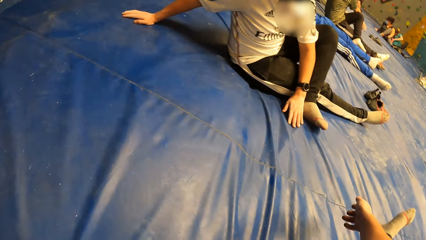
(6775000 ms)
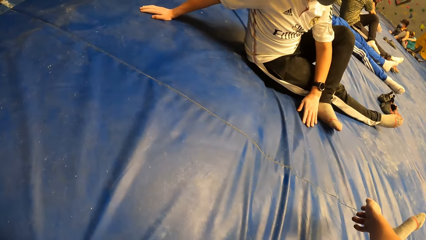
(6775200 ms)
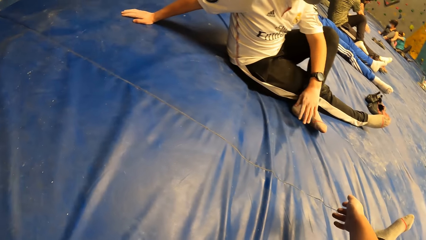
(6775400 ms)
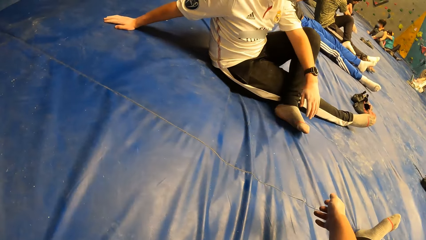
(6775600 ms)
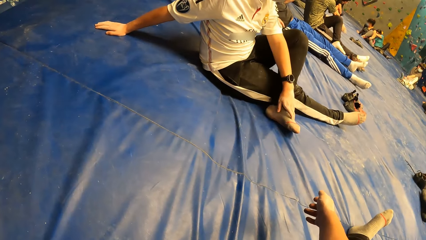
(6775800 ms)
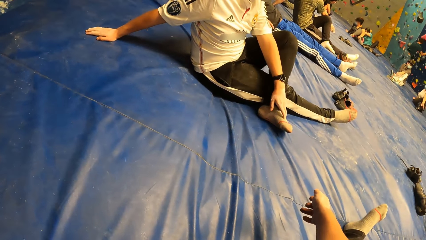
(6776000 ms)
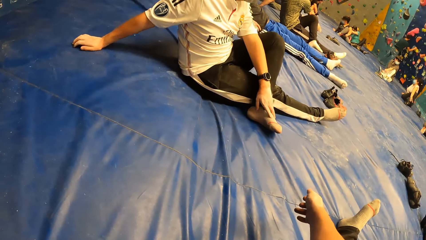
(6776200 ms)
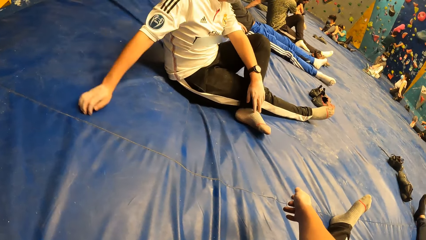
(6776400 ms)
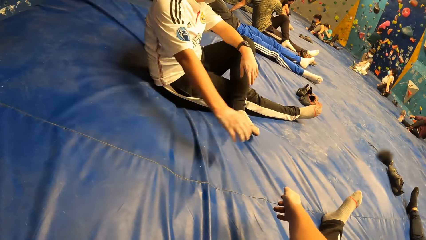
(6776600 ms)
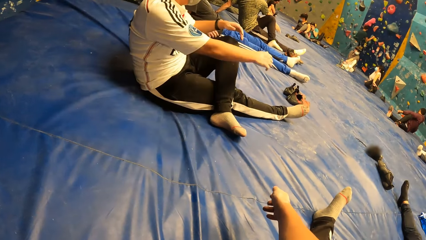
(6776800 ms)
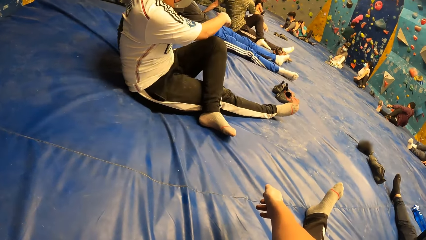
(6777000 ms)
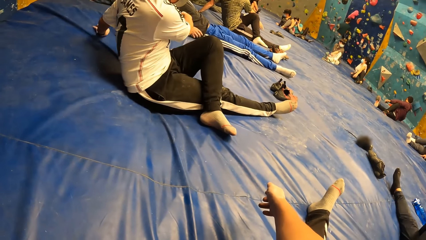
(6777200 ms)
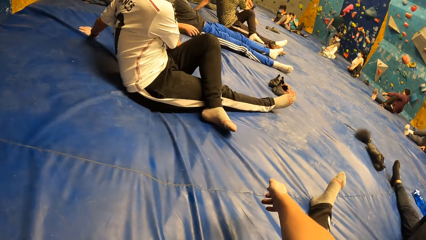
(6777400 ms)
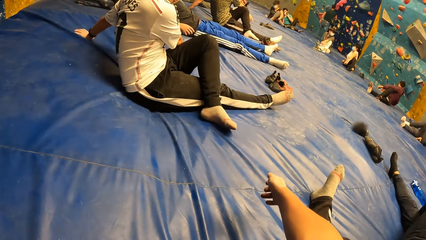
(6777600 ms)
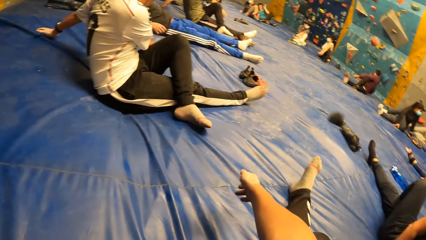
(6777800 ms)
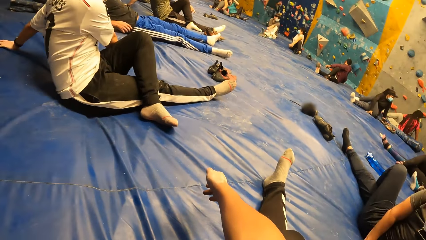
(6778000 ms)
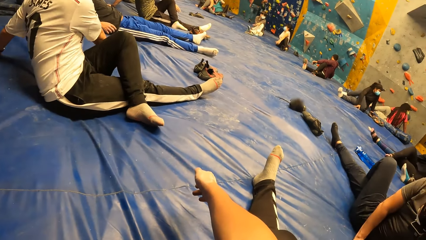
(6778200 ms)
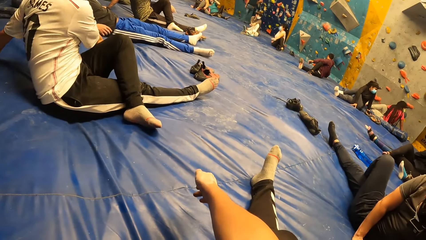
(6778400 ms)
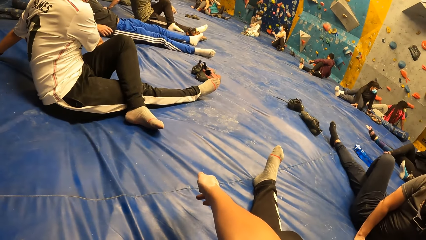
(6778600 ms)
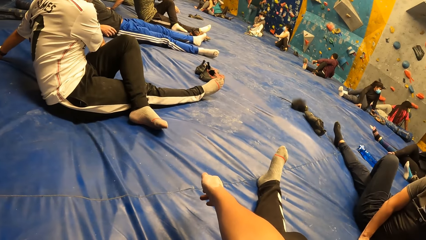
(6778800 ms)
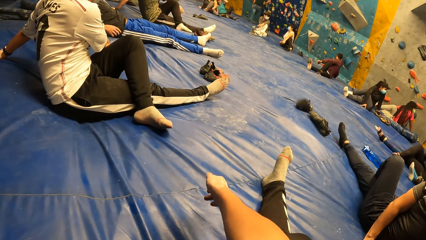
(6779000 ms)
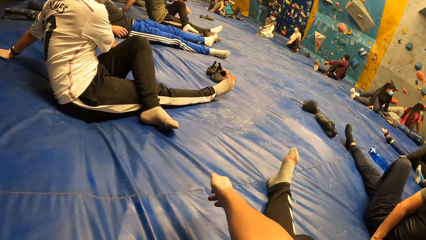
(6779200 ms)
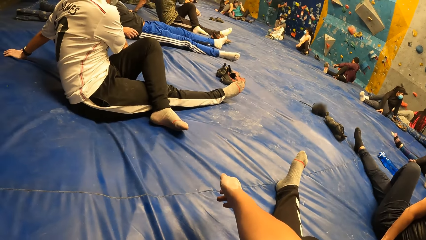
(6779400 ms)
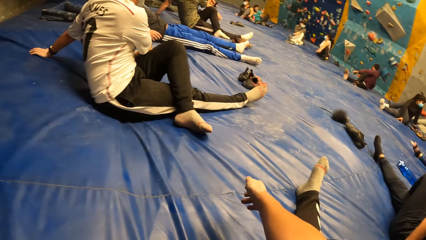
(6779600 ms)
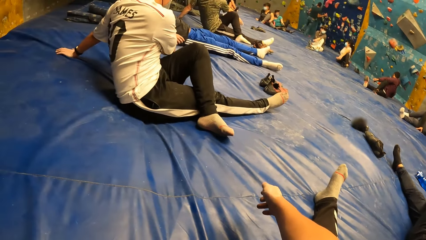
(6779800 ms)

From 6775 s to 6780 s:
The camera wearer gestures.

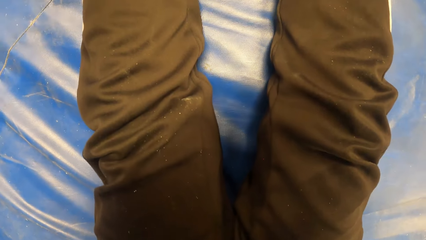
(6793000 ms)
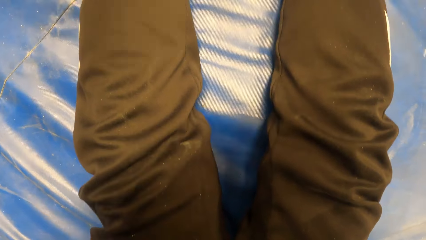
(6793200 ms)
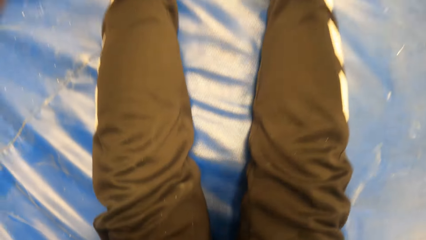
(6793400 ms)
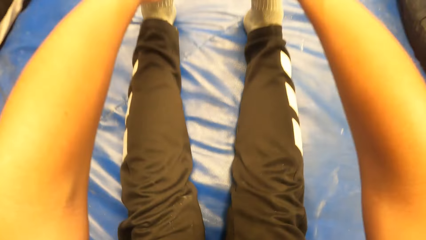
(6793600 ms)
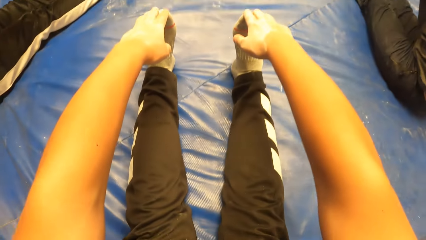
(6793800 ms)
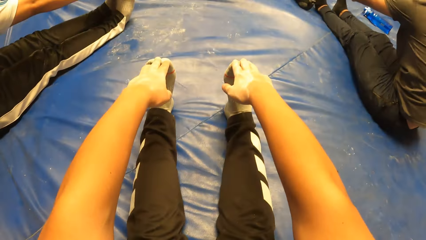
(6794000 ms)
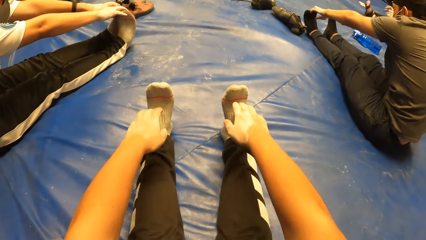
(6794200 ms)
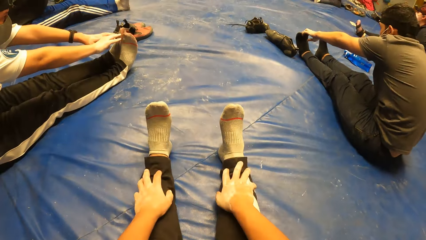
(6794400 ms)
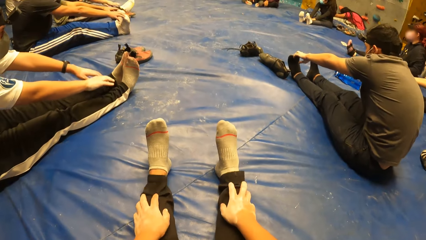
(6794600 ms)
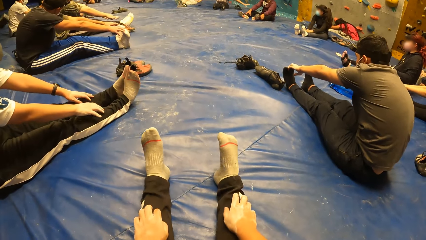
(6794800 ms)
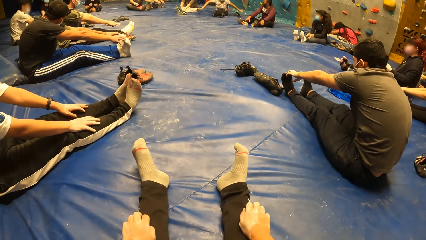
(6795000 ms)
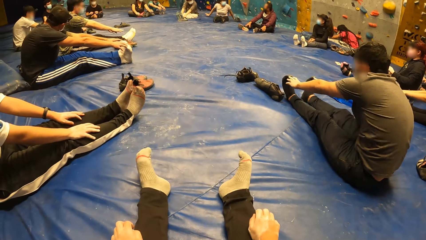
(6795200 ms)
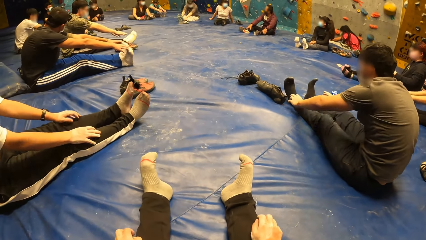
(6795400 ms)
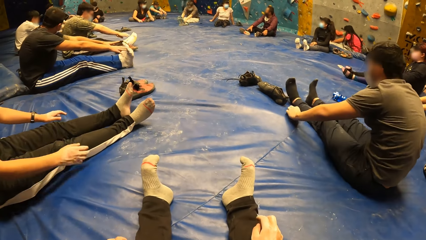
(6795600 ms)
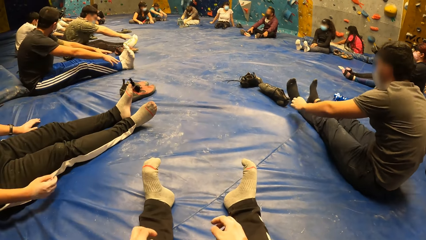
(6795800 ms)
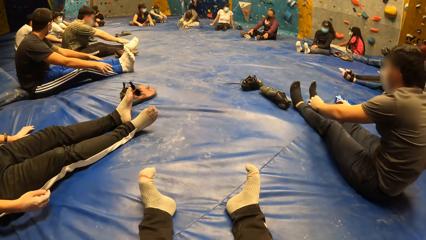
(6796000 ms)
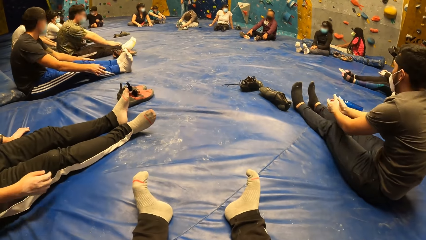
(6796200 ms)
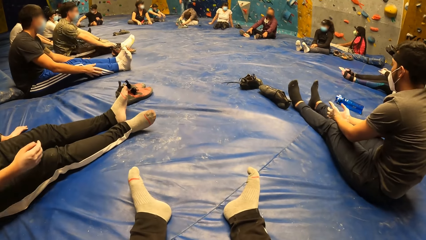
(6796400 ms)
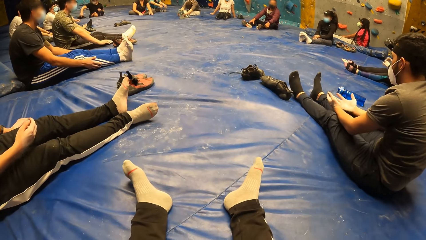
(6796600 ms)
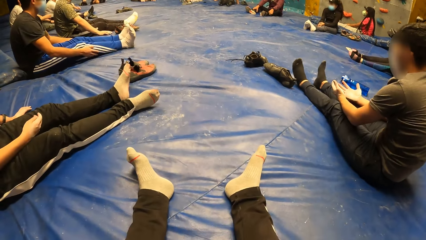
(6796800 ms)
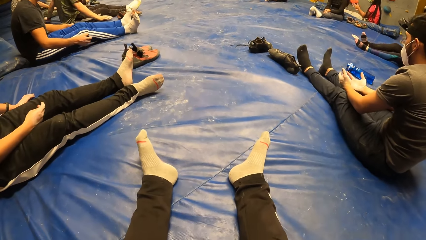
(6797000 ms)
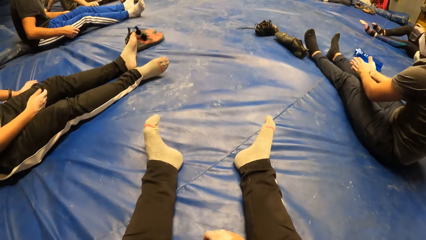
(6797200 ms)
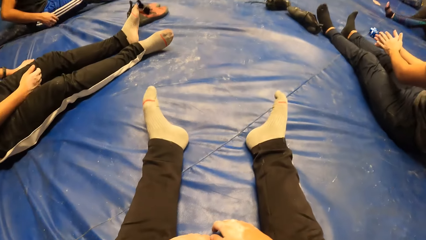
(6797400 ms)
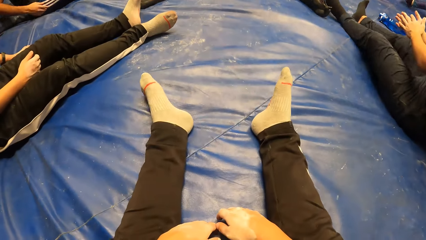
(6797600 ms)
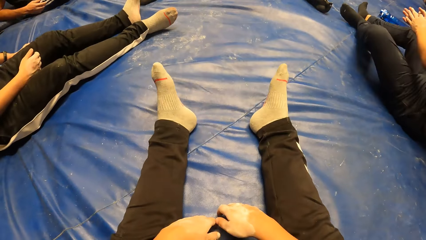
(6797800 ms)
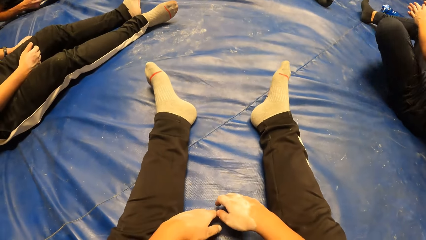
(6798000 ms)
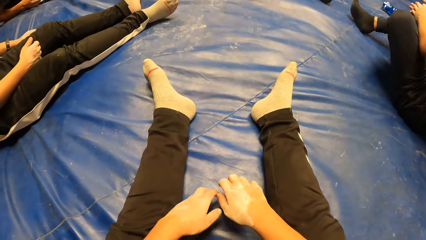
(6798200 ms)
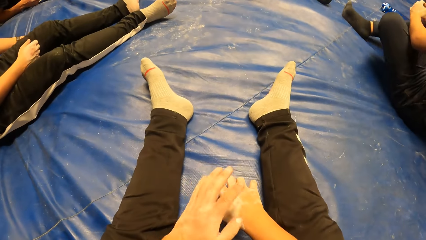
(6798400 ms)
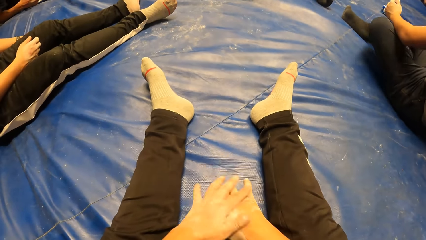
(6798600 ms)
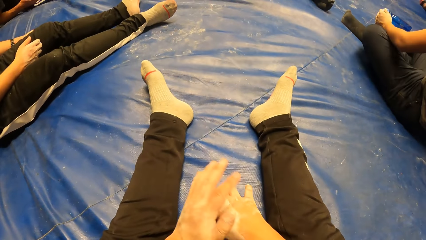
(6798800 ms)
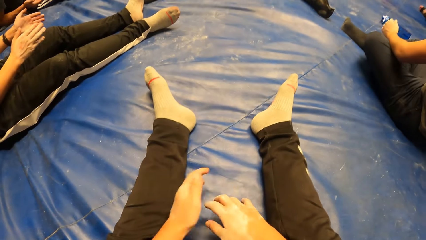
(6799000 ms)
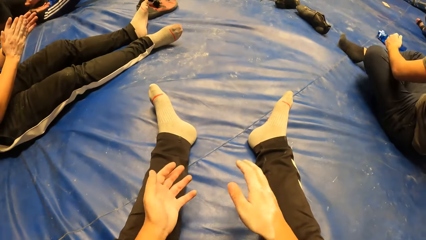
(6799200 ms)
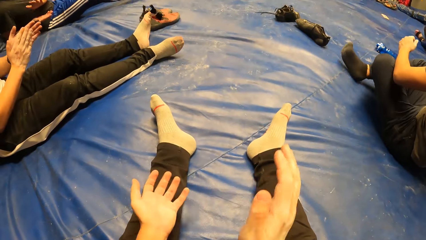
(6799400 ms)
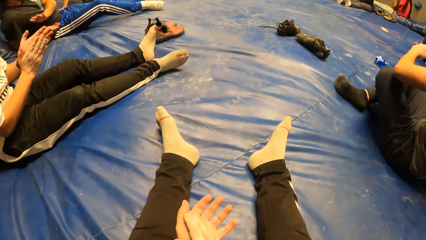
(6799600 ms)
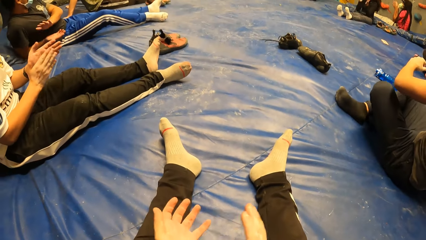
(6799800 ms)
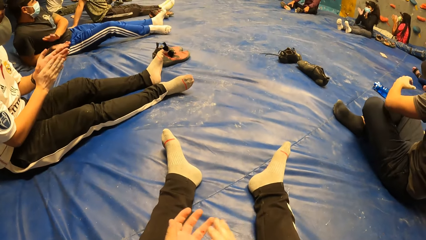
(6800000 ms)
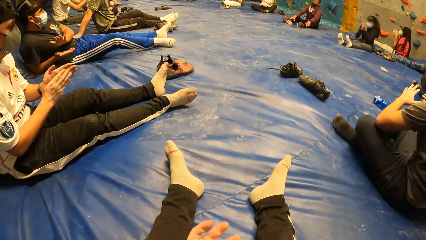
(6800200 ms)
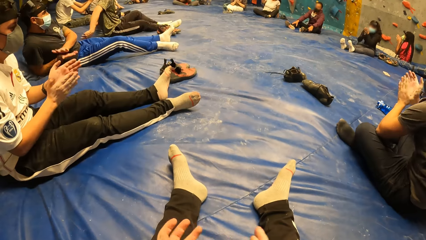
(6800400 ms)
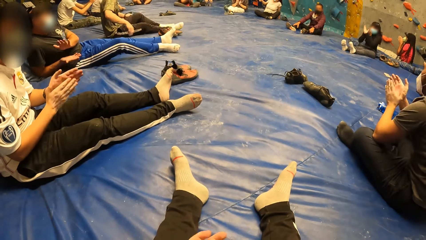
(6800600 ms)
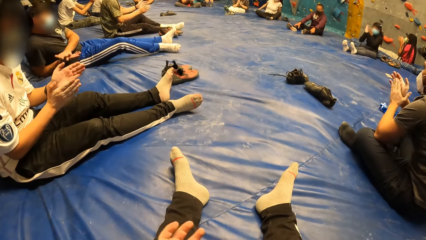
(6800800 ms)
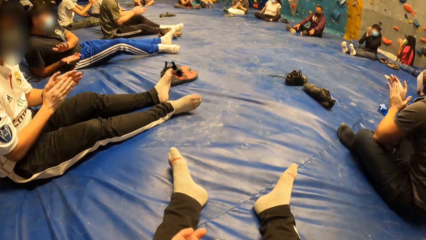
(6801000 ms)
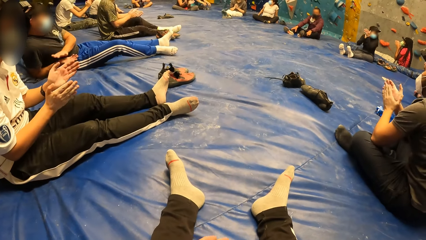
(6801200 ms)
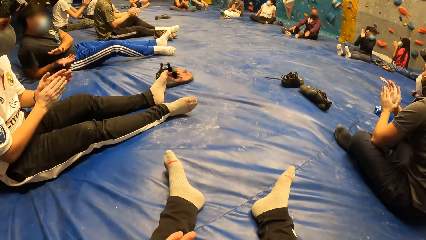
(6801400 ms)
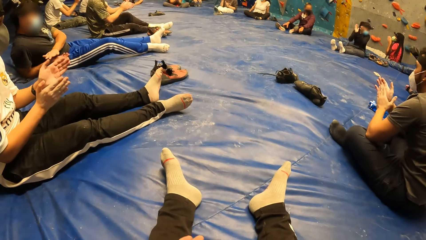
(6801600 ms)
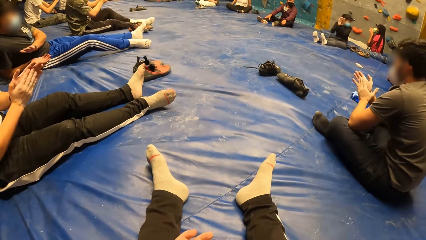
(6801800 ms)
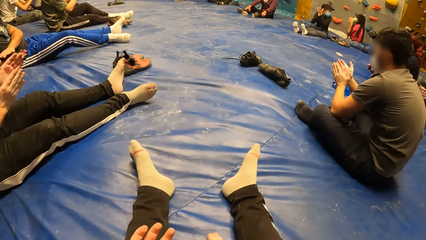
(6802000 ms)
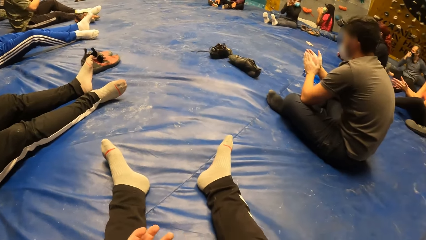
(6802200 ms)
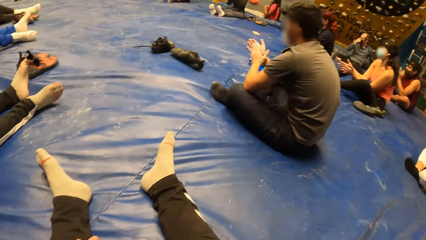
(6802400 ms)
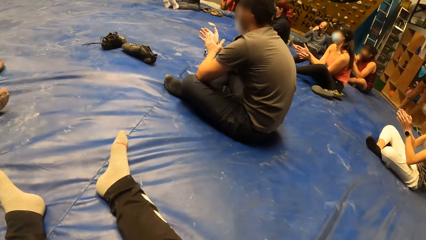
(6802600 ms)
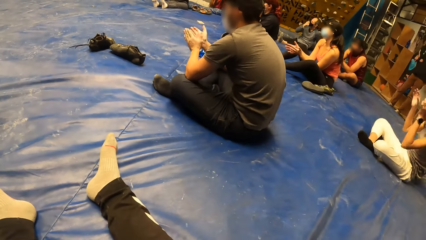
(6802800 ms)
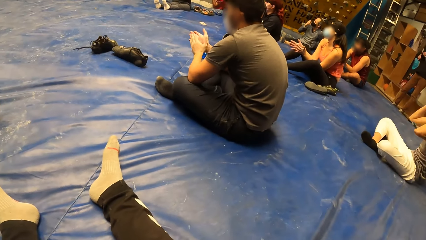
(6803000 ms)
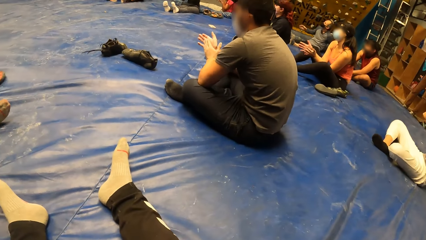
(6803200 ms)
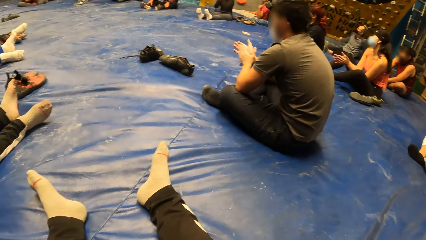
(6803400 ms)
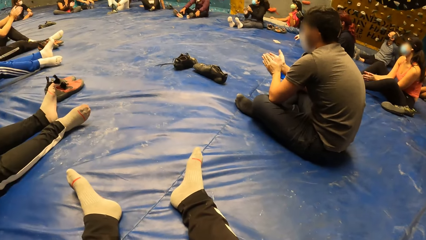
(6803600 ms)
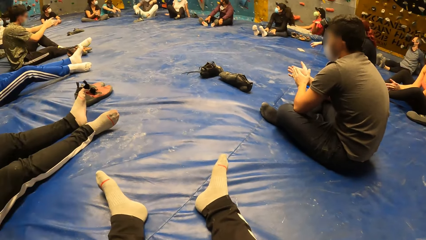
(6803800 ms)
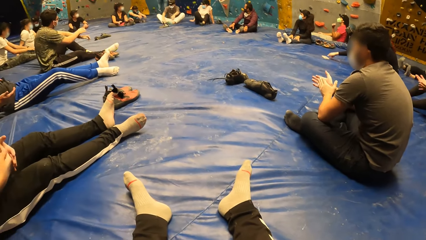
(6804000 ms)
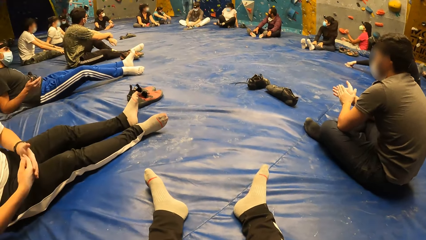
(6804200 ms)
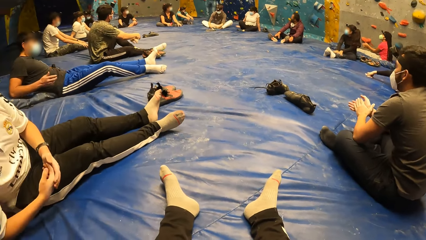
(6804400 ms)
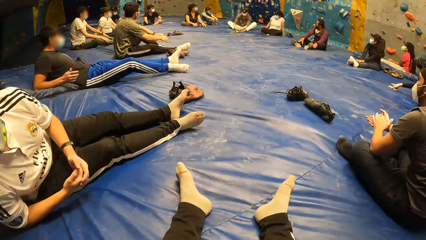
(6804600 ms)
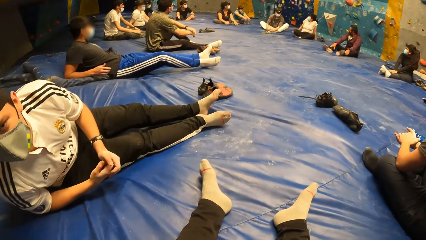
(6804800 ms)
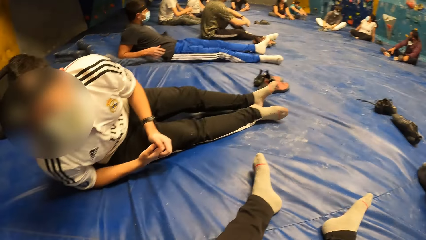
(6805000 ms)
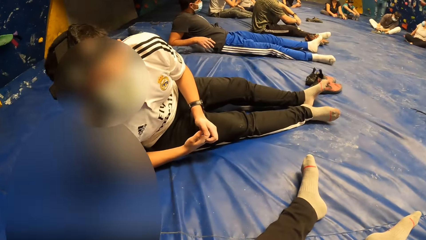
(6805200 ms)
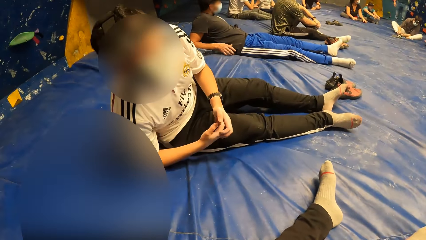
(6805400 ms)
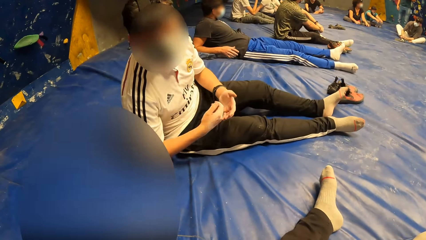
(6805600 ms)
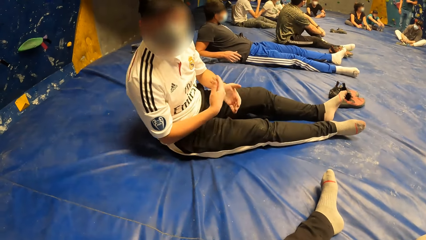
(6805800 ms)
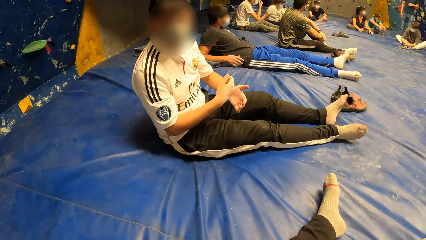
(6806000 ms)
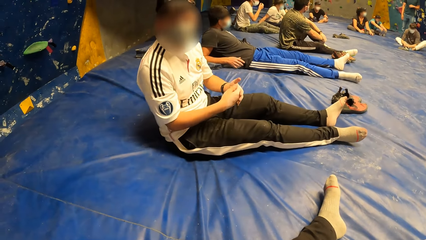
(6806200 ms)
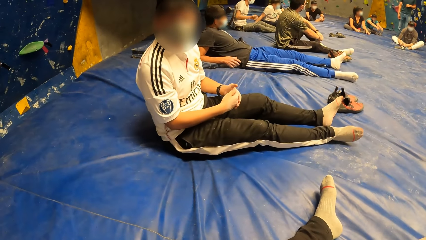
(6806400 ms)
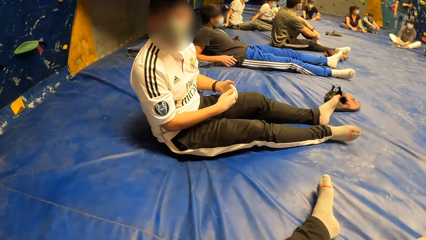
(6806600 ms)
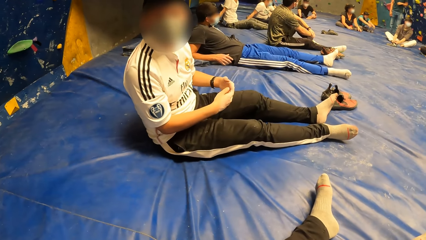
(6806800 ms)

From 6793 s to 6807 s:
The camera wearer shakes the legs. A man claps both hands together. The camera wearer claps both hands together. Another person claps. The man leans.
